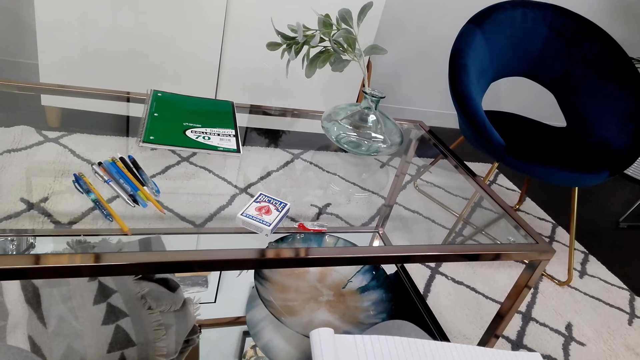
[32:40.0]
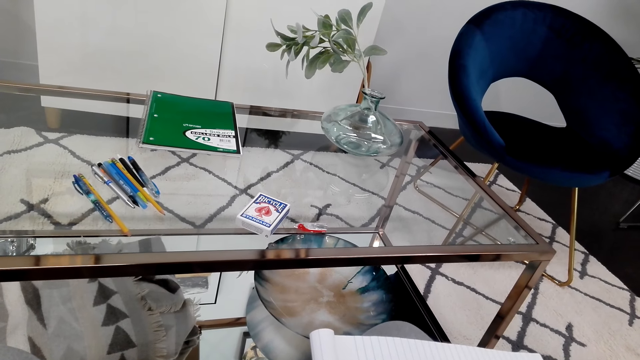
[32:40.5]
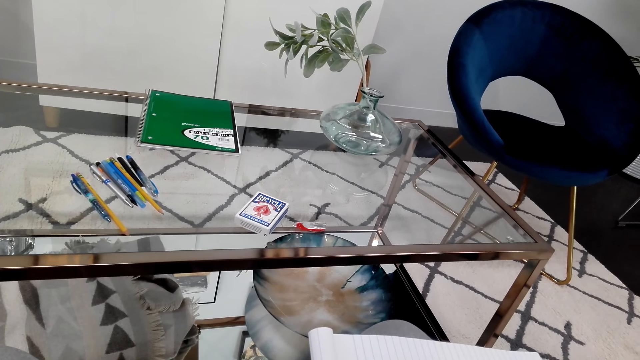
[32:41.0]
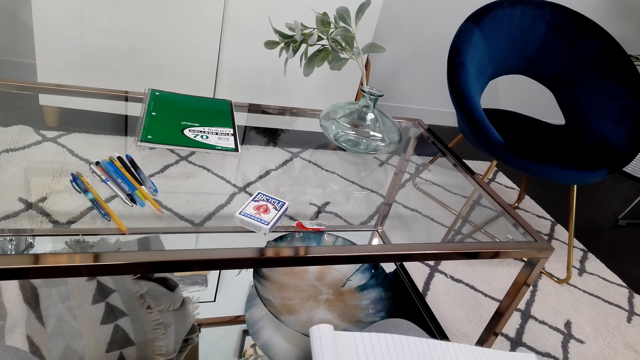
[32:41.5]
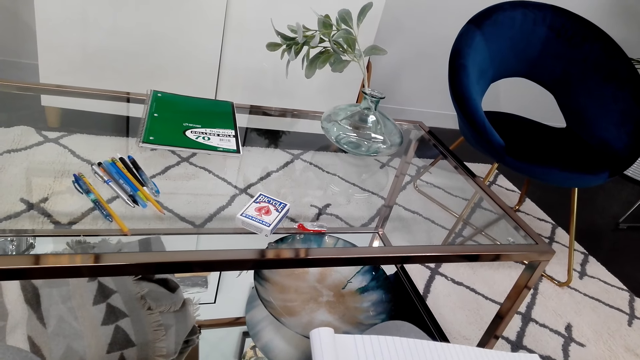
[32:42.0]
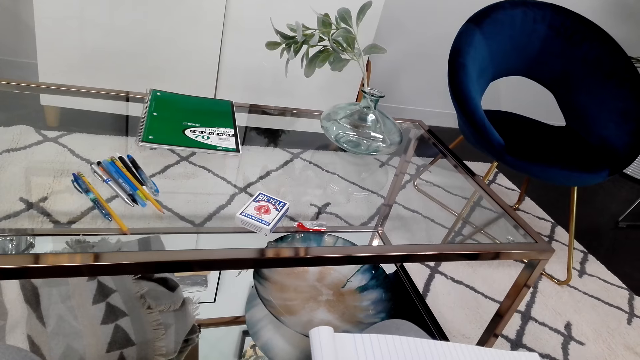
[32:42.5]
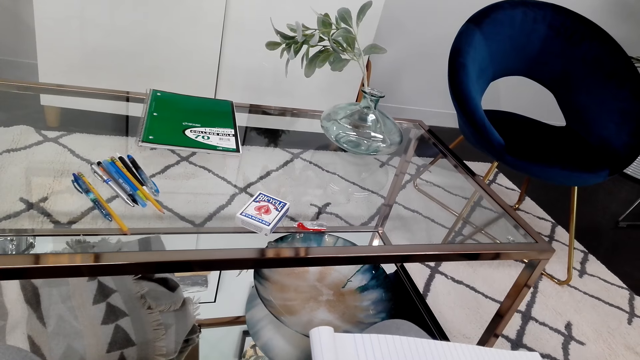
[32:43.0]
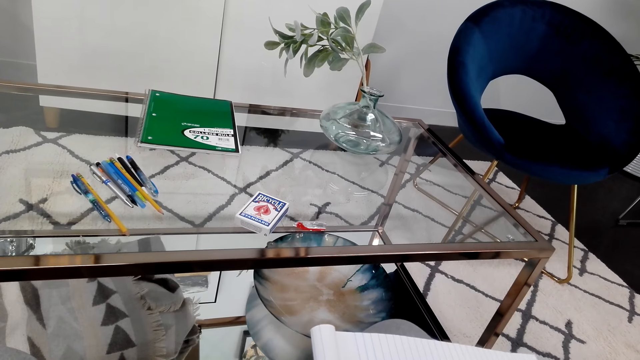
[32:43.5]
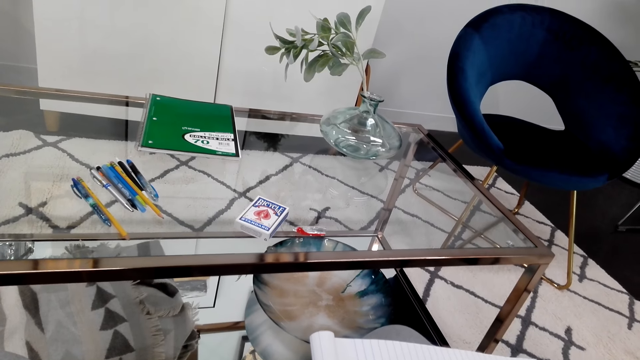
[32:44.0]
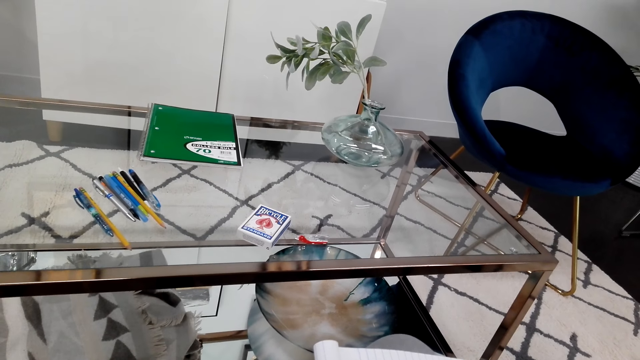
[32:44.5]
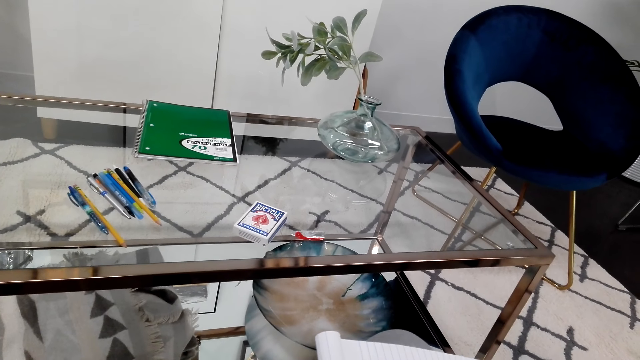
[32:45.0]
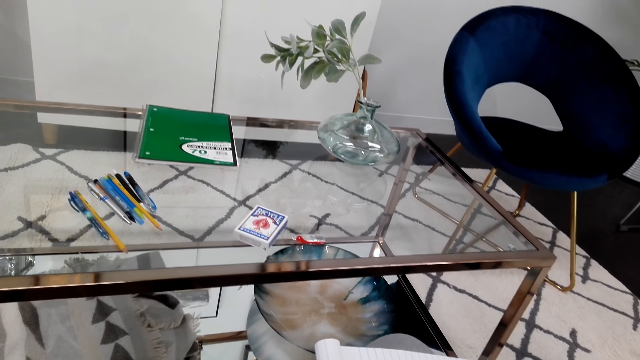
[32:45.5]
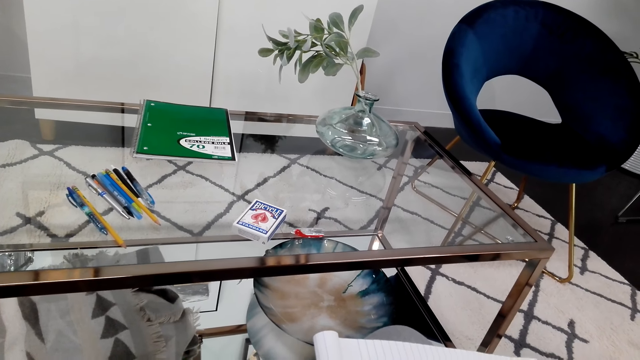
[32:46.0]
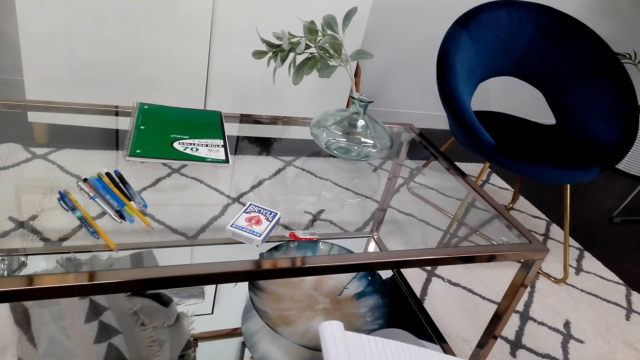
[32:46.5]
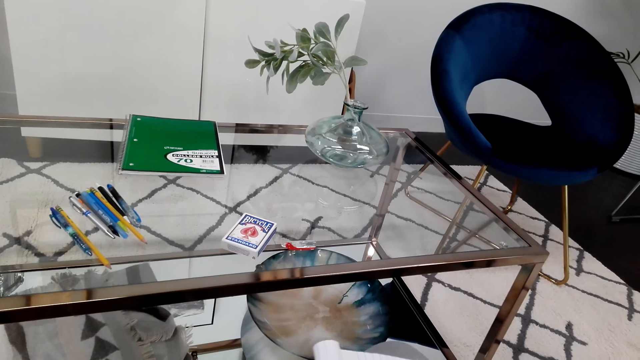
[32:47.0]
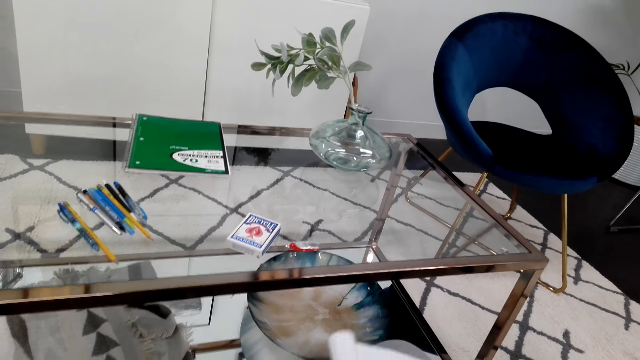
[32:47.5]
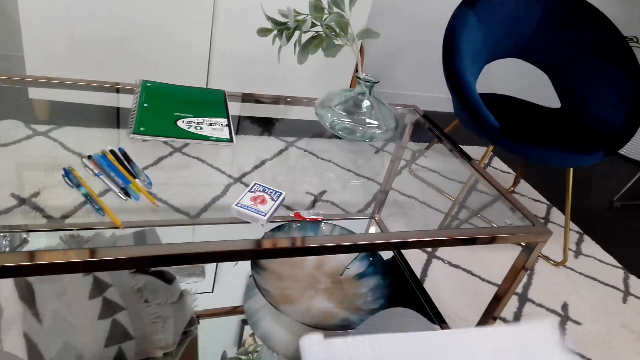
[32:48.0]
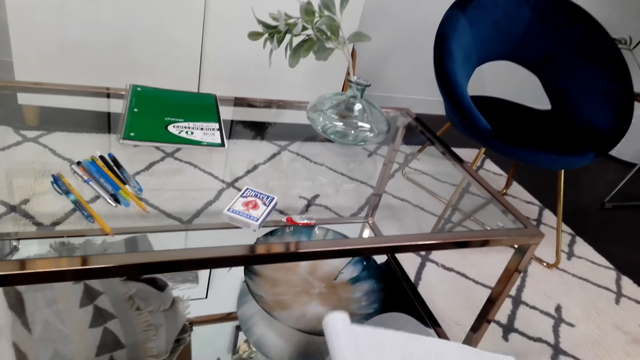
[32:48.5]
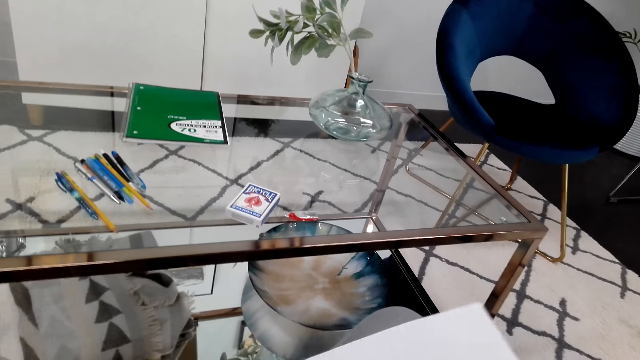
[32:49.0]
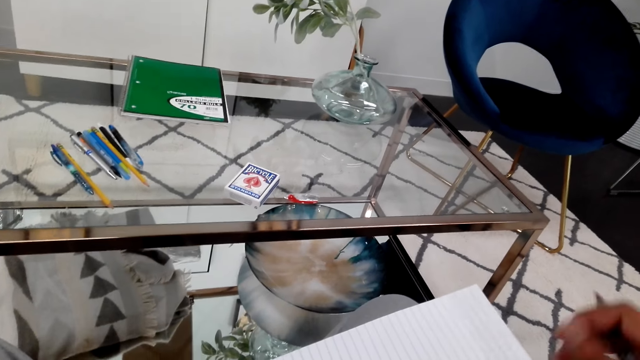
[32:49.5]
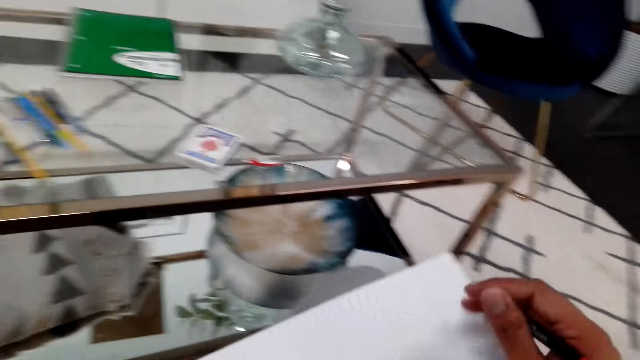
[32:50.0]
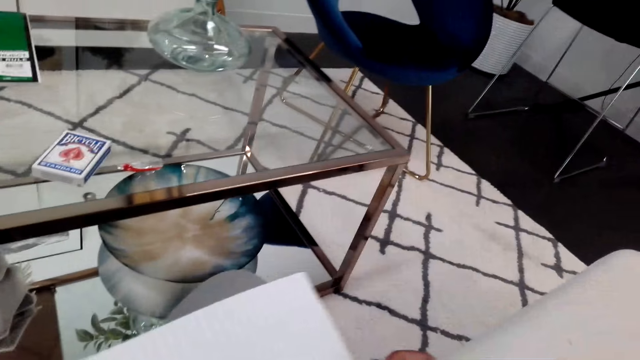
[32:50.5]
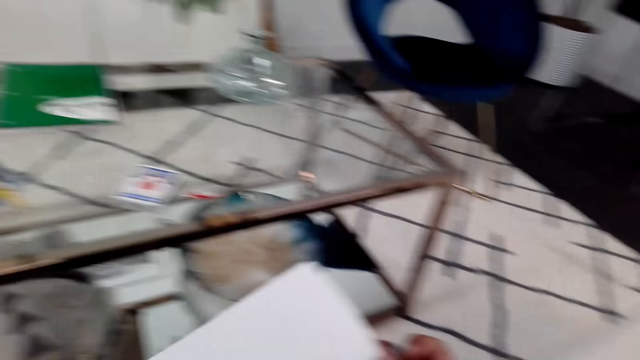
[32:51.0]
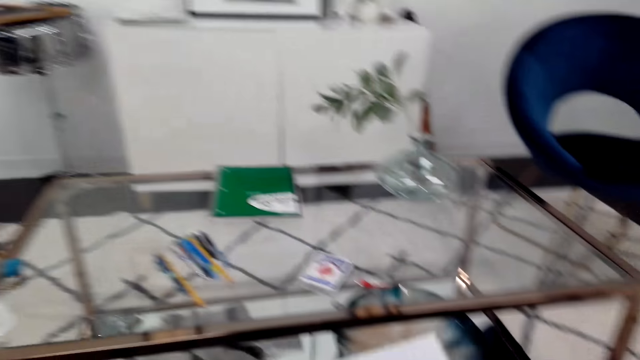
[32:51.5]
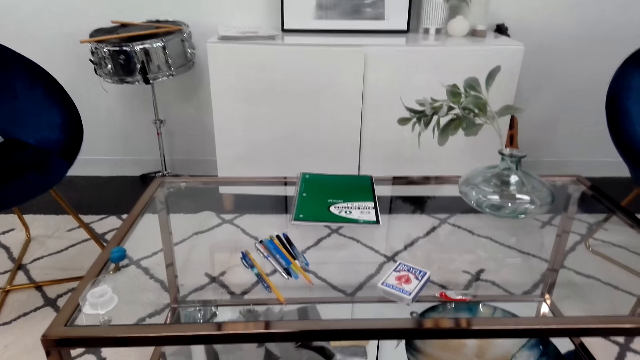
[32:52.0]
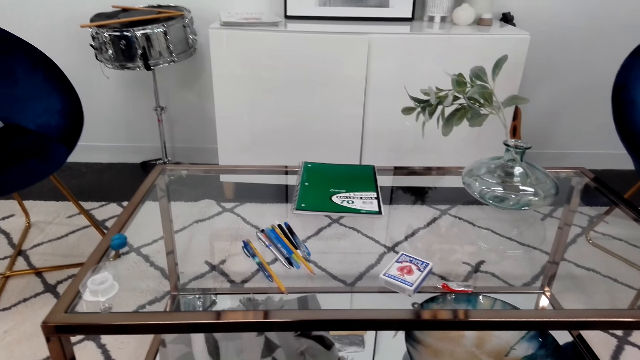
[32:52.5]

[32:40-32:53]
The camera wearer stares at the book. They adjust the book on the lap.

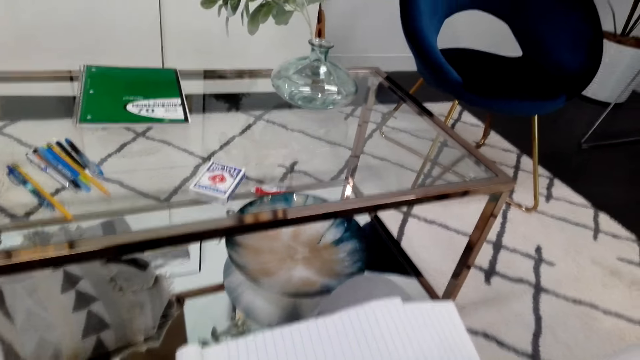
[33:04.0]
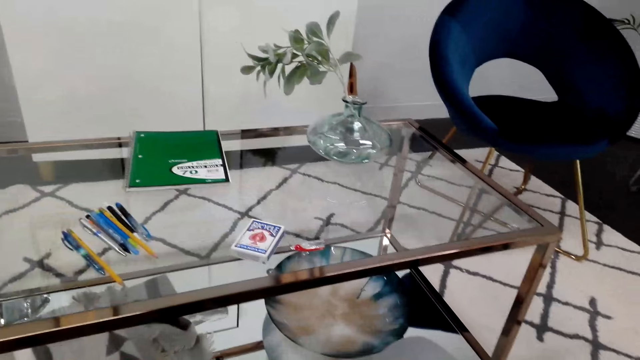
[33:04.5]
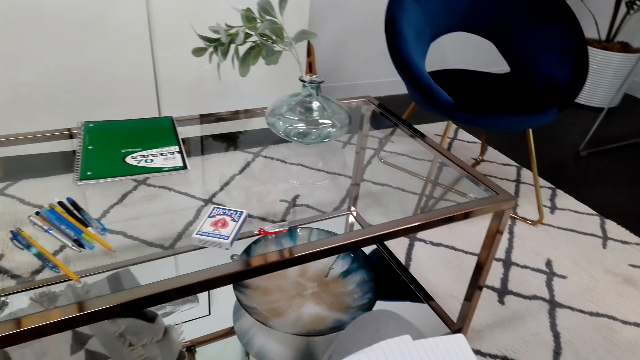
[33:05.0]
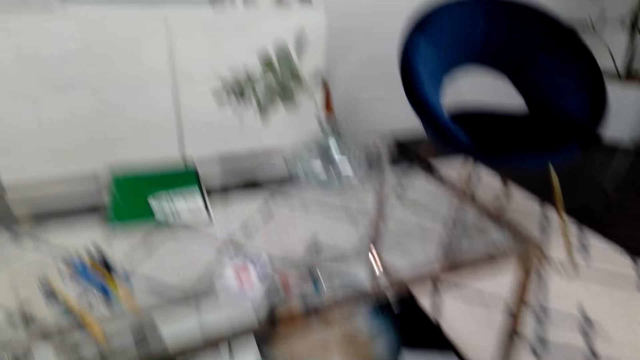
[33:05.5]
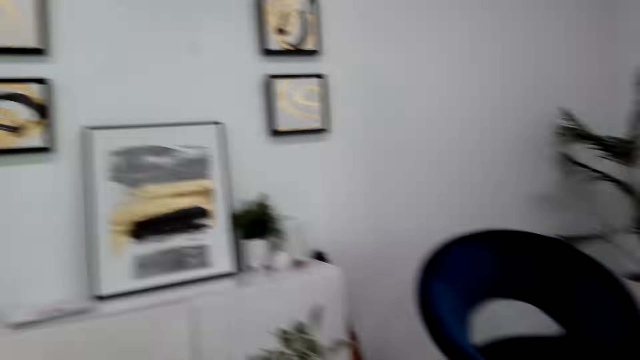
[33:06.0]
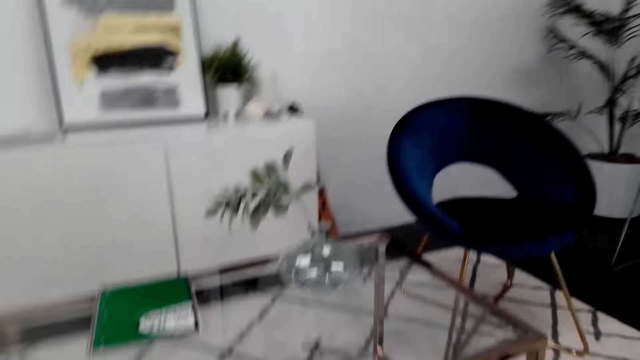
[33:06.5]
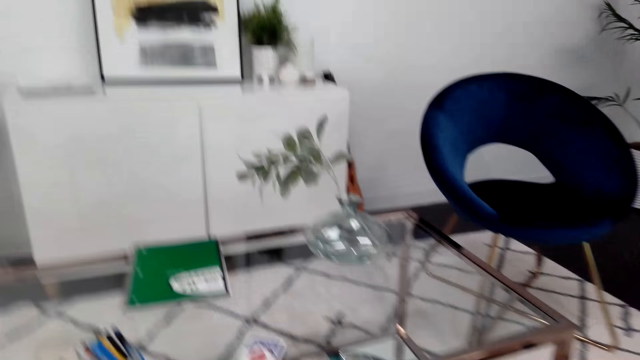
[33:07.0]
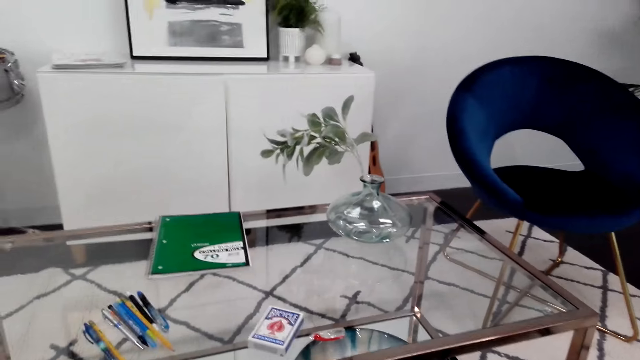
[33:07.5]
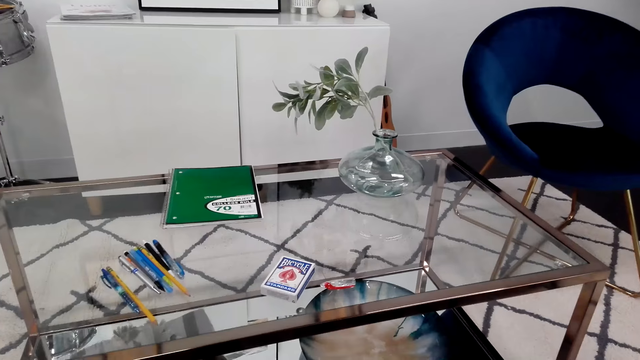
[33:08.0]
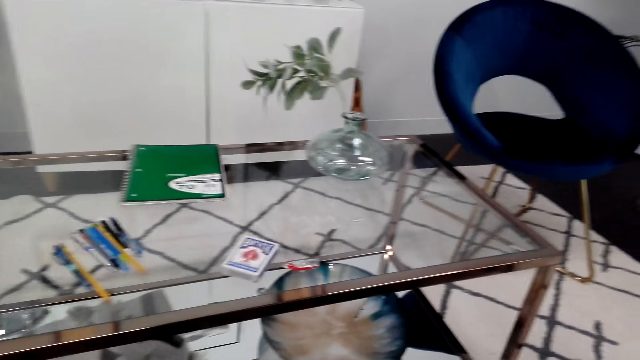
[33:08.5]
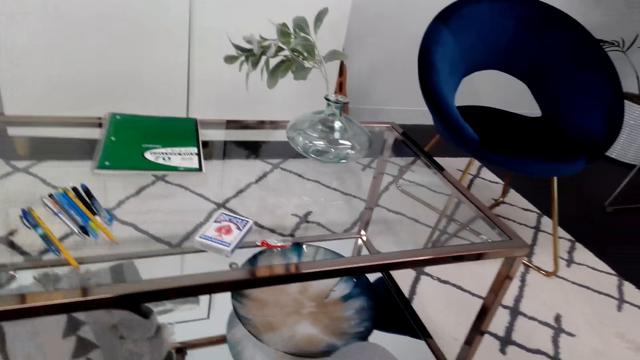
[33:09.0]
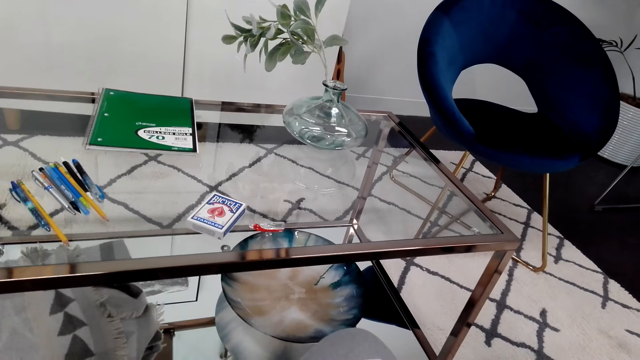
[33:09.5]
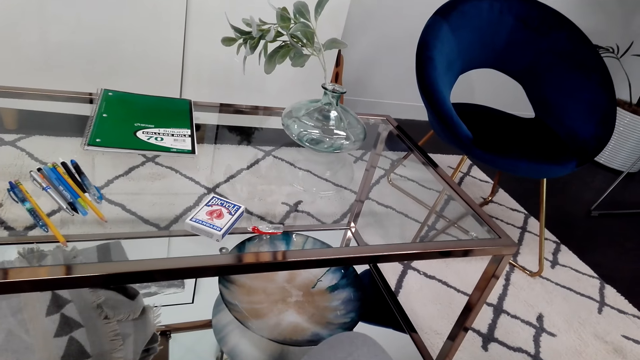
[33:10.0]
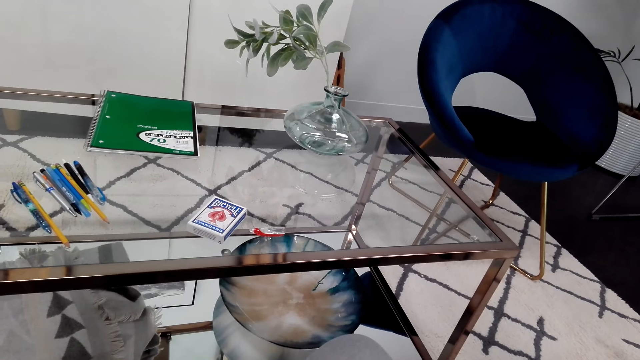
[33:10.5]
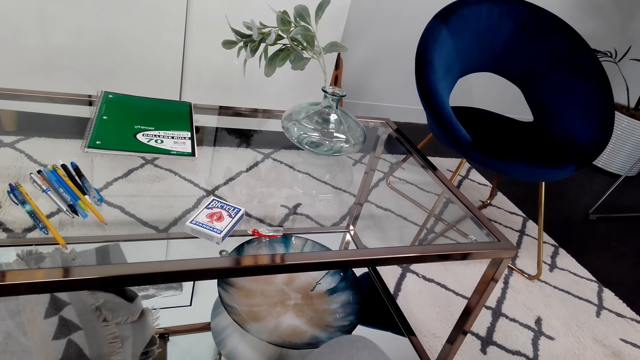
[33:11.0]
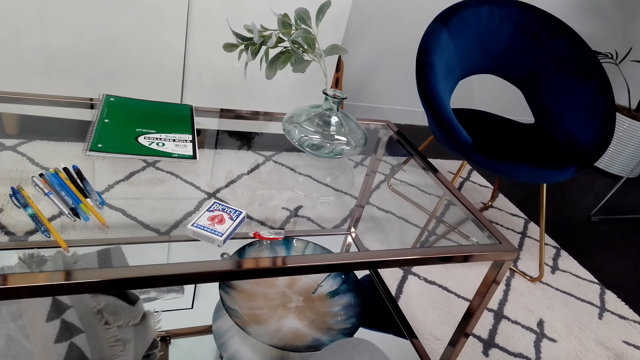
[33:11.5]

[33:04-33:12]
The camera wearer looks around the room.
